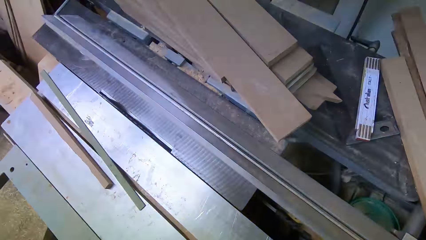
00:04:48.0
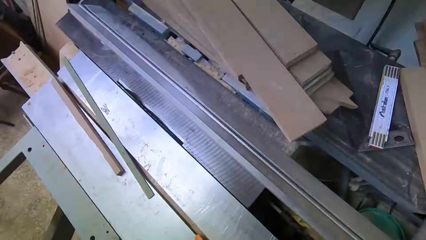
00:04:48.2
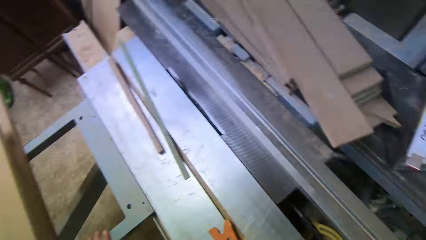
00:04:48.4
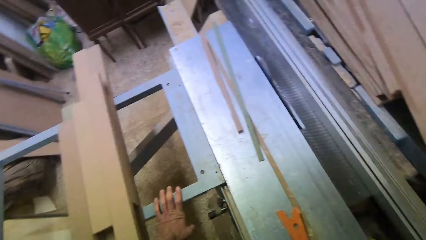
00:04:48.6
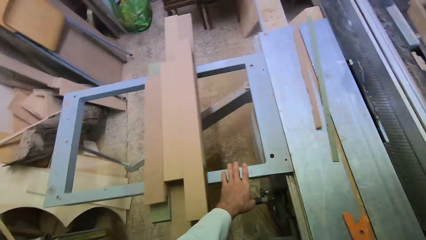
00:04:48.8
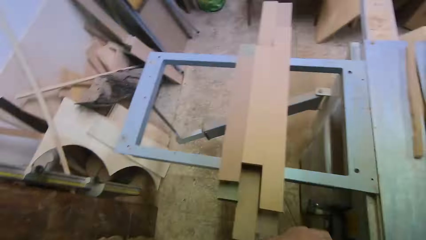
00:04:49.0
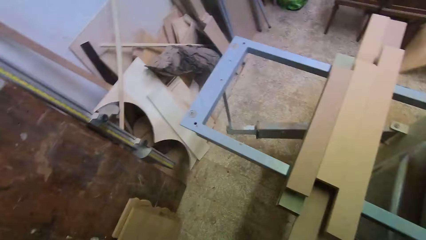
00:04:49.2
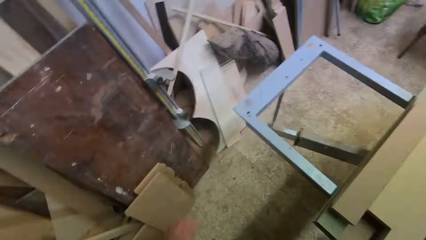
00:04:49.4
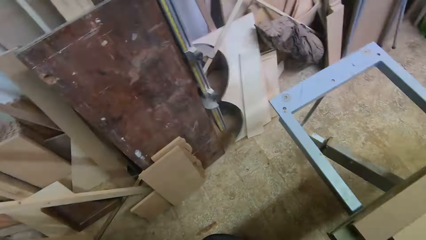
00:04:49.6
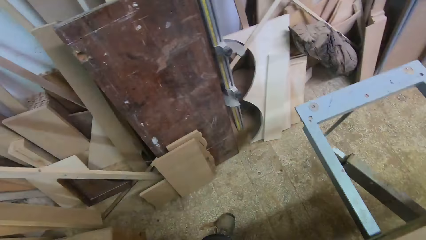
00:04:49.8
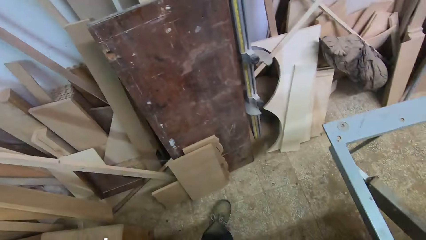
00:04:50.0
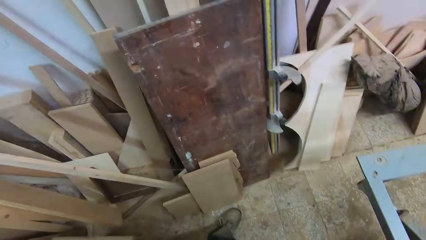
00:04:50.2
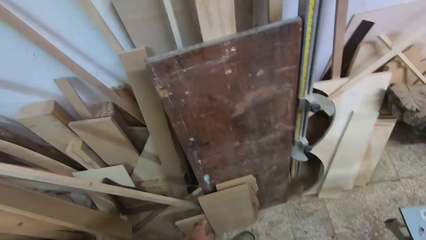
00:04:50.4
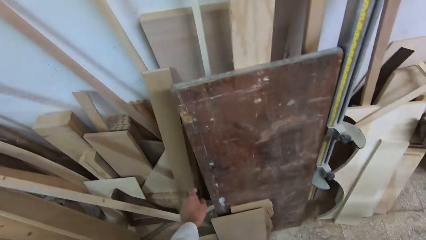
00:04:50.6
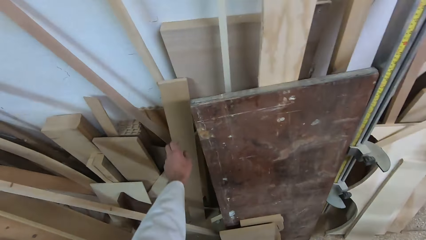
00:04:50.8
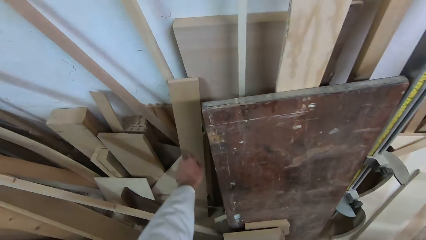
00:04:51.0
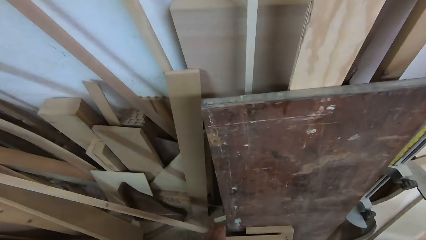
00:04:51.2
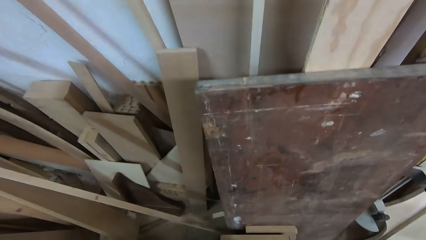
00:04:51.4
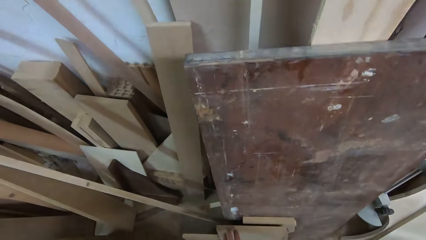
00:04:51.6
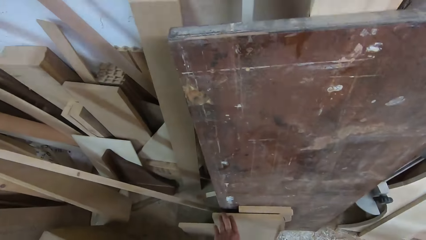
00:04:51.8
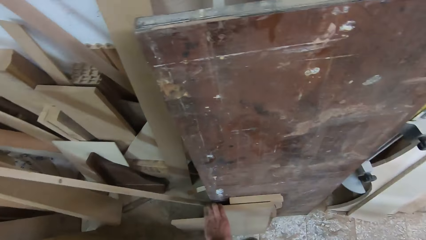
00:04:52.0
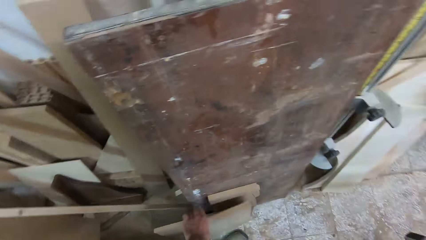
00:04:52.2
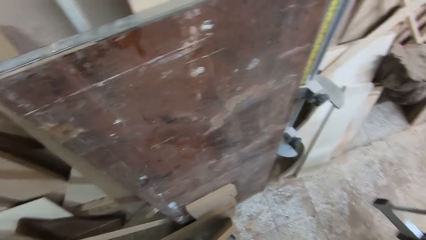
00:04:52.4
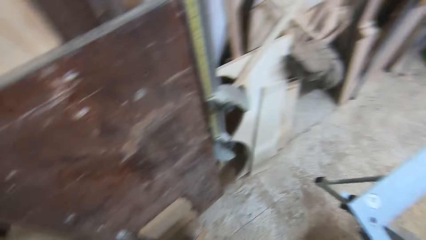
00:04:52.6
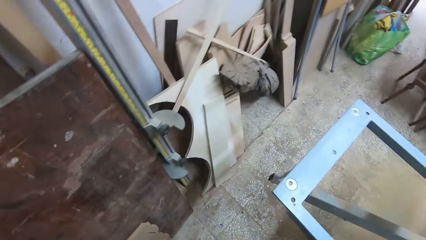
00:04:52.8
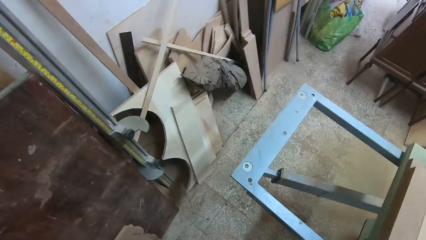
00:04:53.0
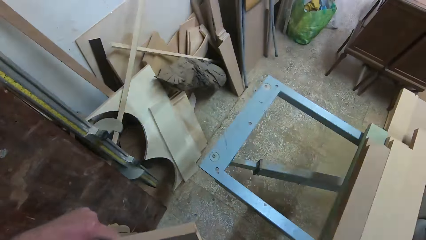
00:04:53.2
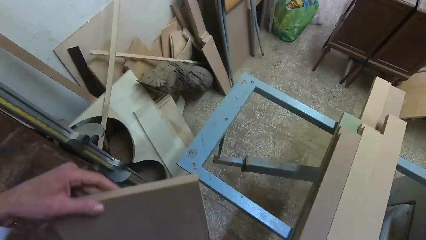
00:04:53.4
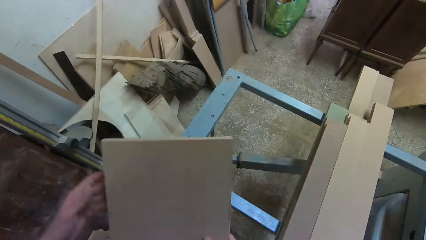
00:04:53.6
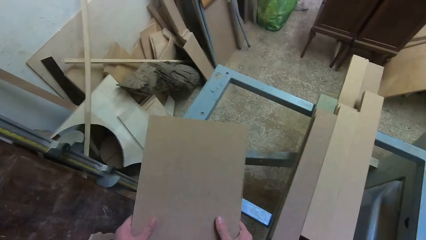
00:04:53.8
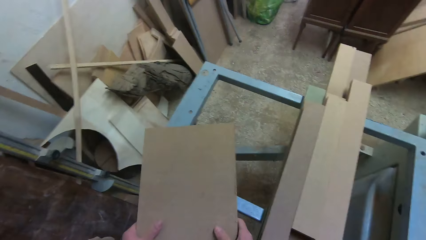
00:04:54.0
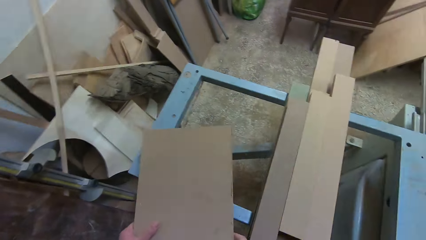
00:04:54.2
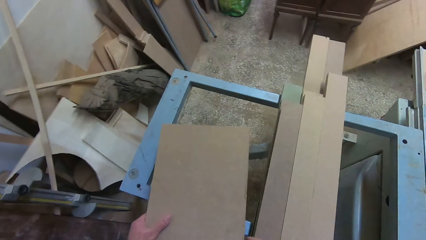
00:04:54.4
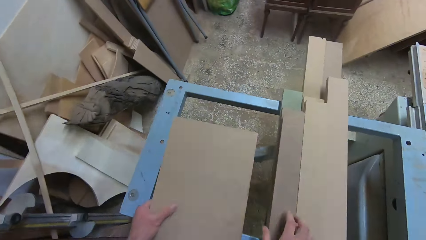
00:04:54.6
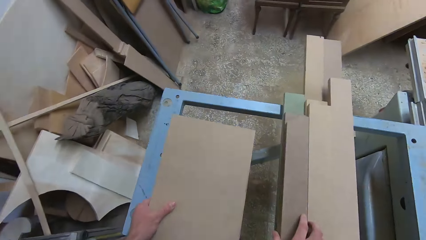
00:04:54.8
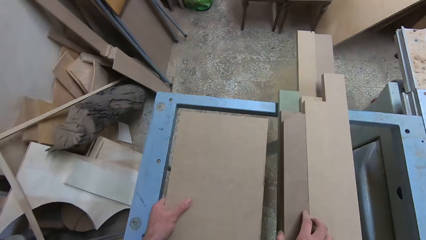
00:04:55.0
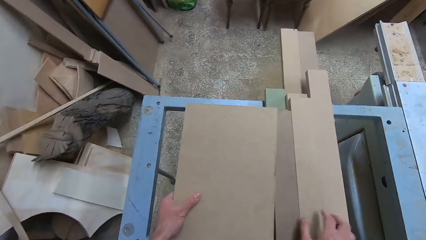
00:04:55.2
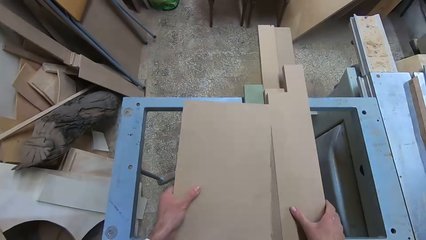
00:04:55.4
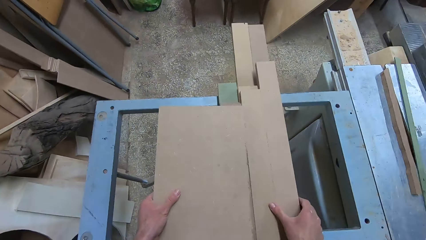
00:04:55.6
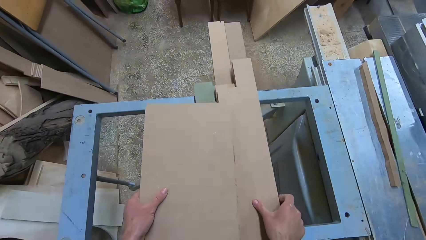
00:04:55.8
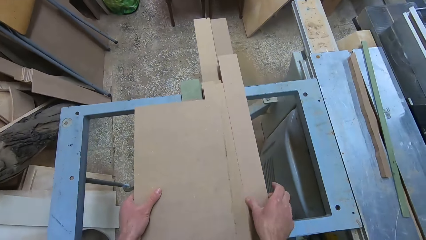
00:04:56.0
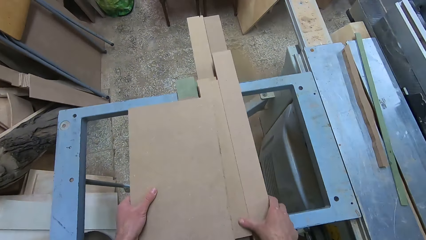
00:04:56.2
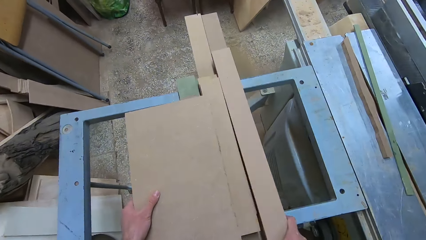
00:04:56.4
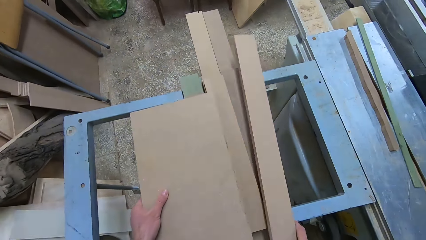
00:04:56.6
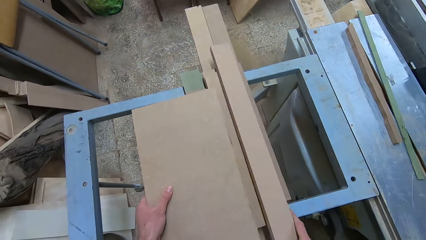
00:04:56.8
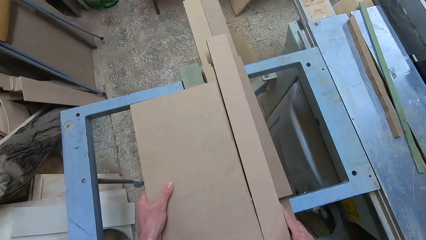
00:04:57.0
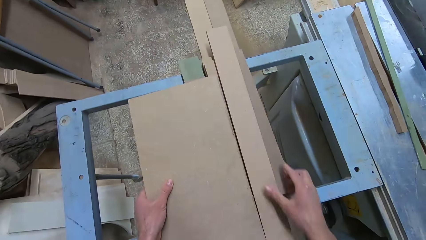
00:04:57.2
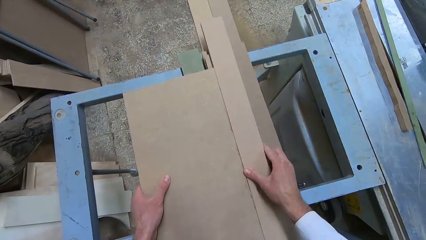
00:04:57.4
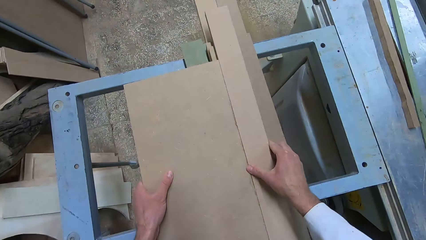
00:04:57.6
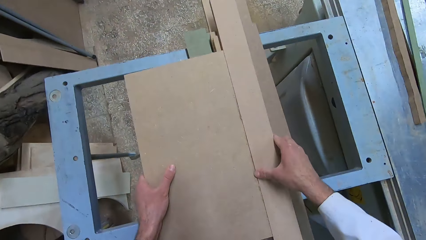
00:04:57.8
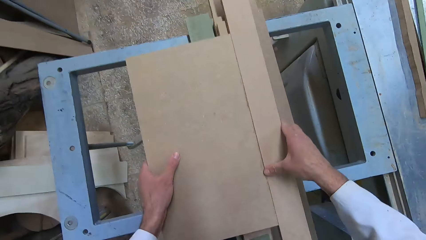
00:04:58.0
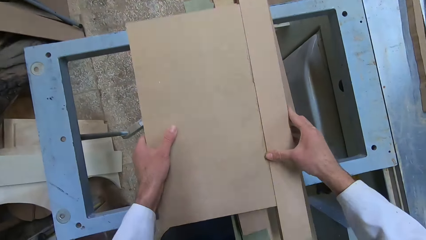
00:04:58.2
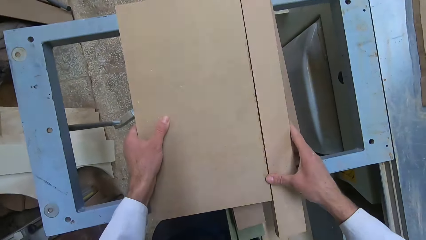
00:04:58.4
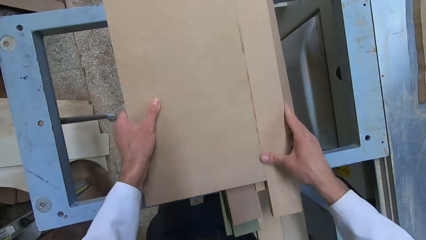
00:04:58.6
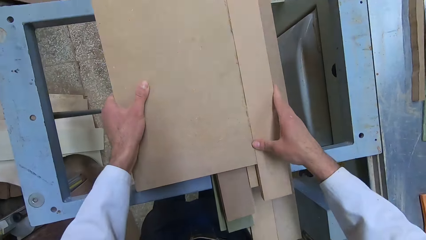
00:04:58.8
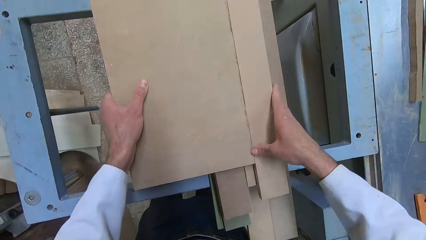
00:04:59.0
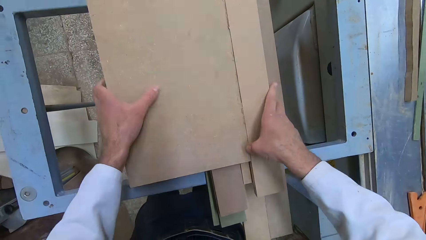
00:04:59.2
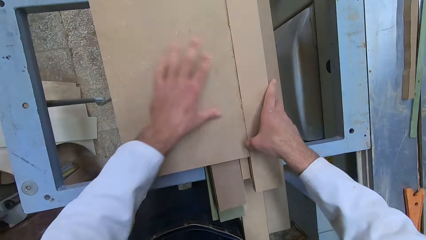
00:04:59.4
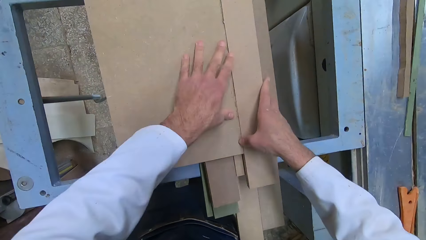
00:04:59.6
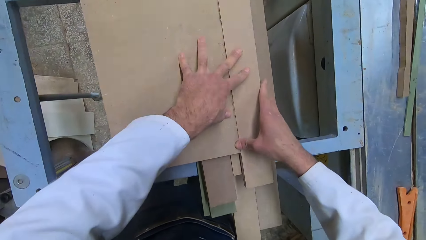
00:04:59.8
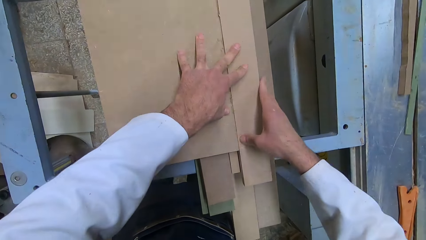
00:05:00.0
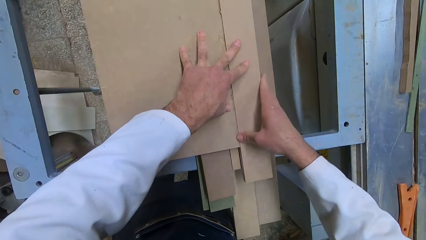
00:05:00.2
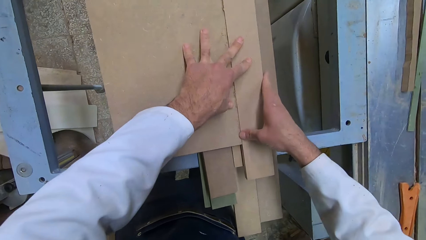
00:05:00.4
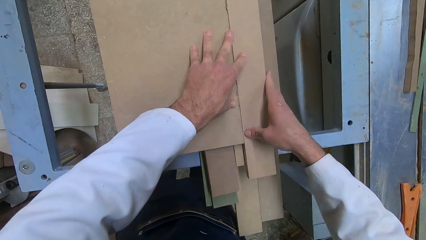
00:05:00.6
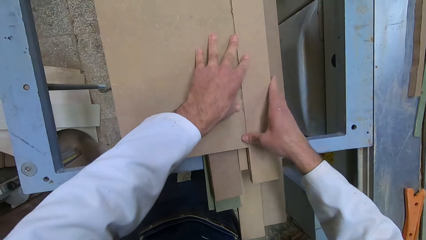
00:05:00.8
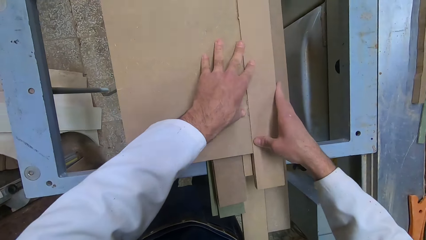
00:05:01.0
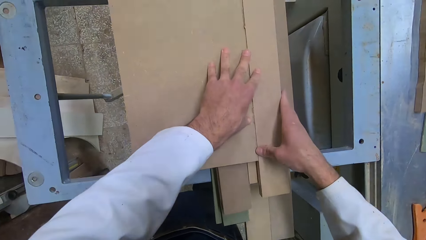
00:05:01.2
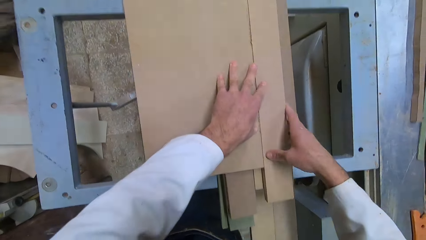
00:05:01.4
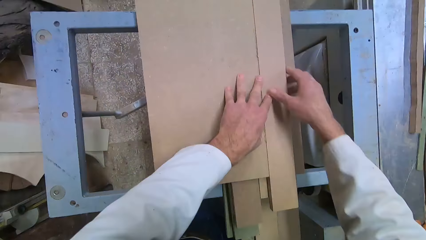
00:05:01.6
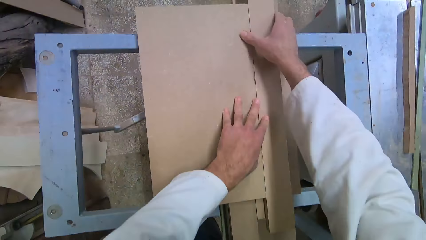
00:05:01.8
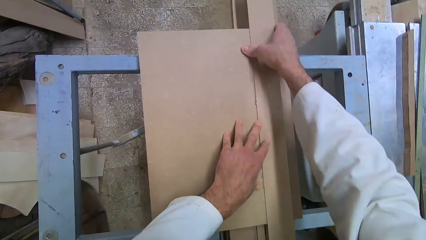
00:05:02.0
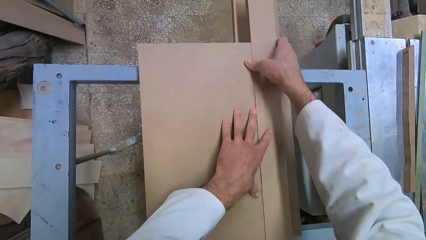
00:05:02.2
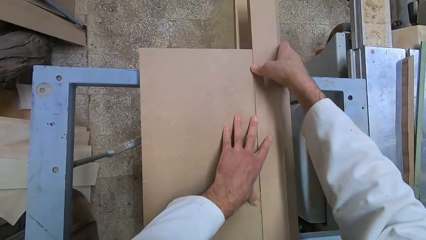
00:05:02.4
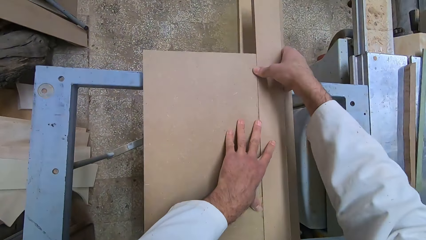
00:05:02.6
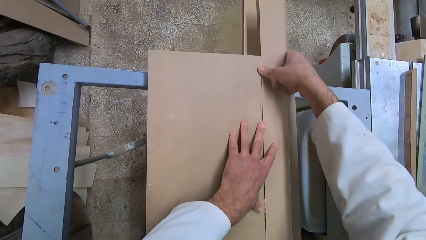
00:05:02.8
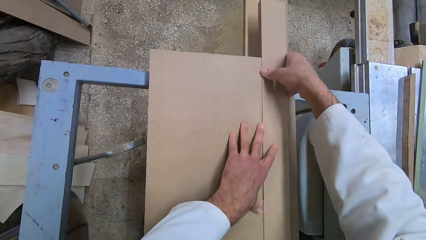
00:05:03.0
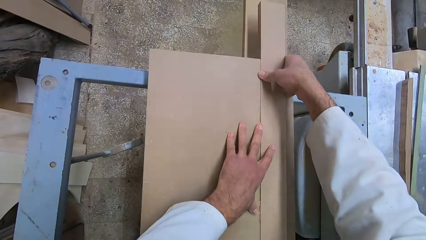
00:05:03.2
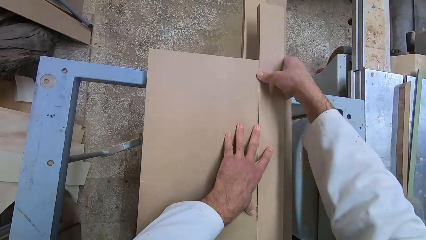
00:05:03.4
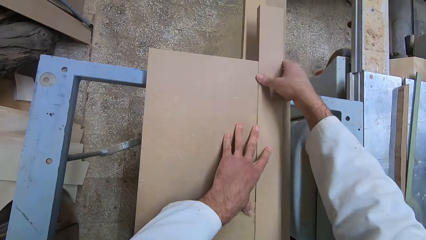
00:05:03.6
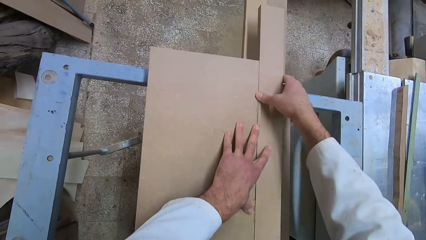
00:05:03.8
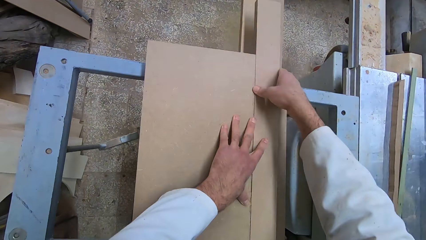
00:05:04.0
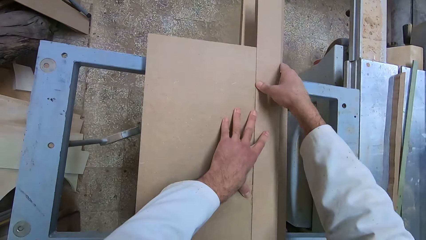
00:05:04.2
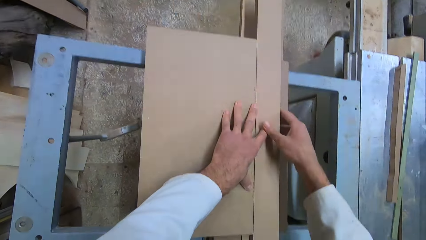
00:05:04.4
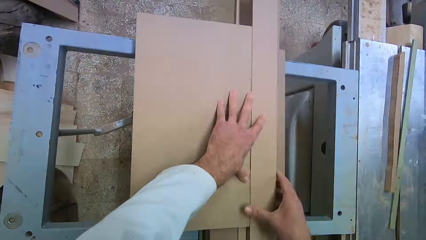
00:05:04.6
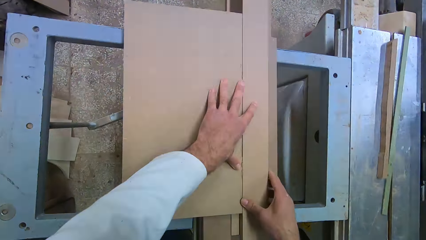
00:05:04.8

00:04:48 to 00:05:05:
The camera wearer puts off a plane machine. They turn around the workshop. They touch a wood lying against the wall. They walk towards other pieces of wood. They pick up a plank from the ground. They measure the plank against a cut wood on the table. They put a piece of wood on the plane machine.
